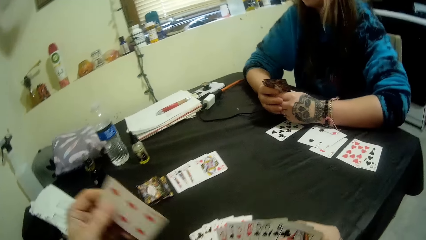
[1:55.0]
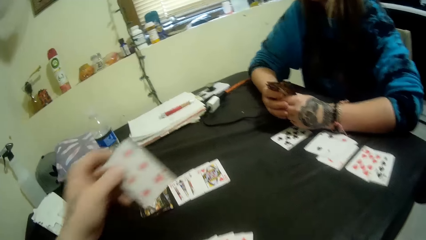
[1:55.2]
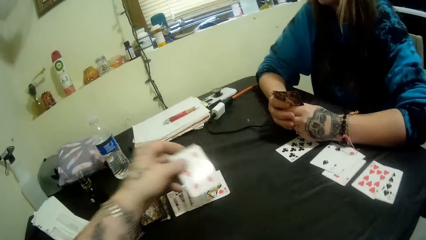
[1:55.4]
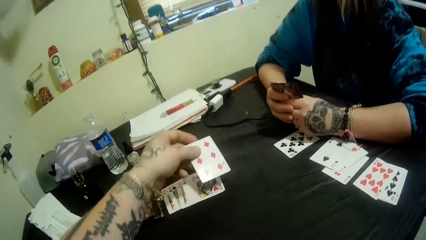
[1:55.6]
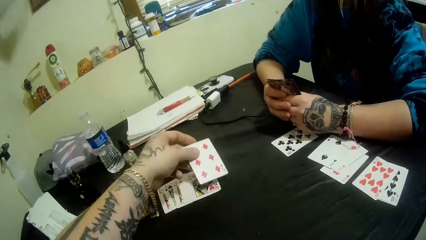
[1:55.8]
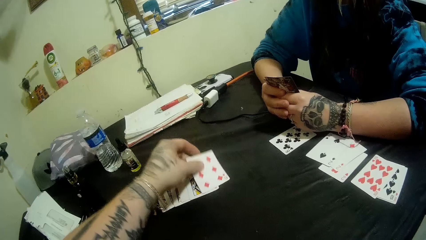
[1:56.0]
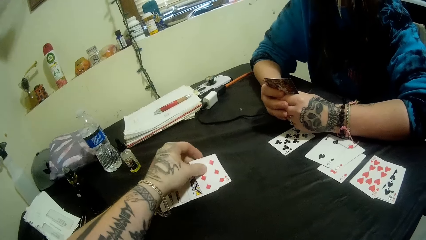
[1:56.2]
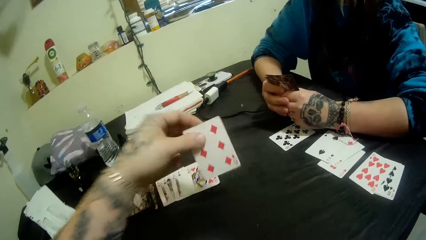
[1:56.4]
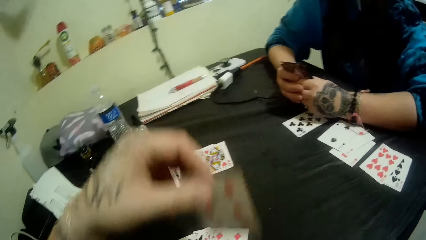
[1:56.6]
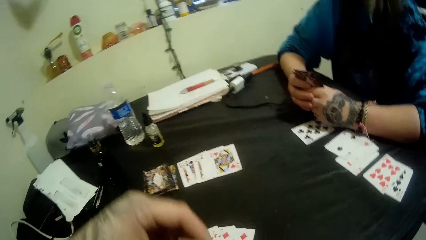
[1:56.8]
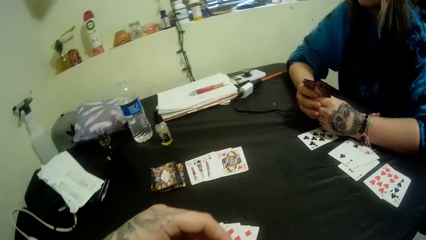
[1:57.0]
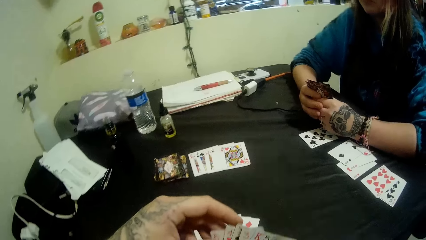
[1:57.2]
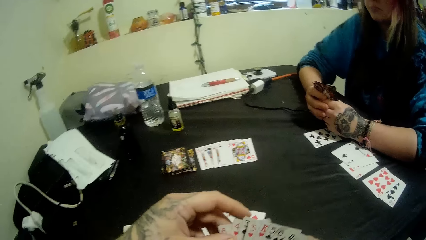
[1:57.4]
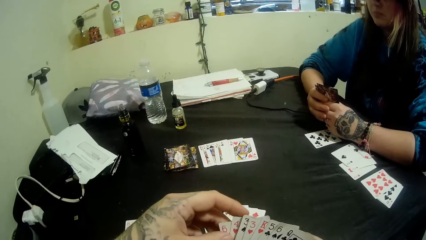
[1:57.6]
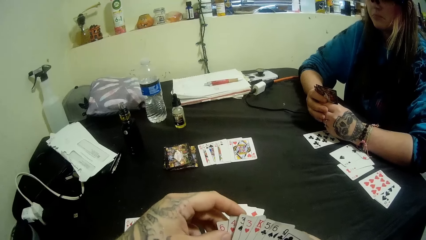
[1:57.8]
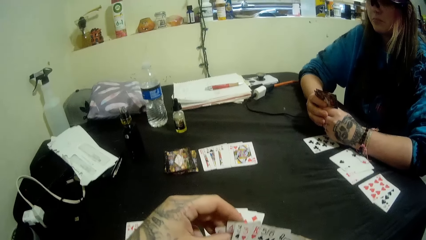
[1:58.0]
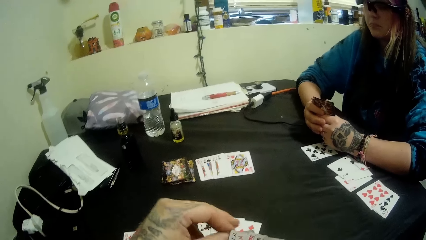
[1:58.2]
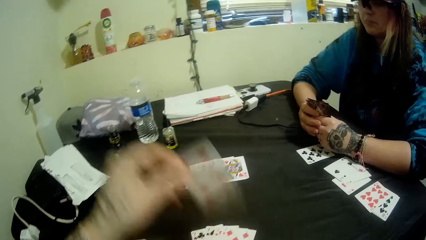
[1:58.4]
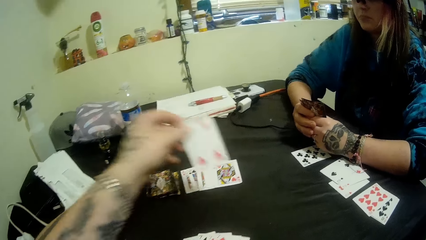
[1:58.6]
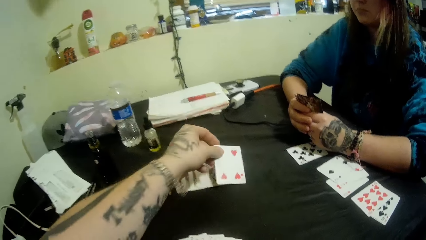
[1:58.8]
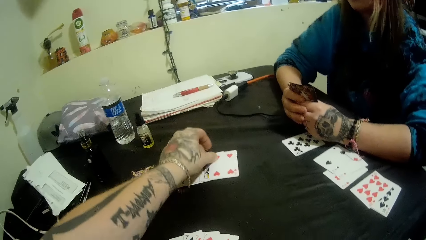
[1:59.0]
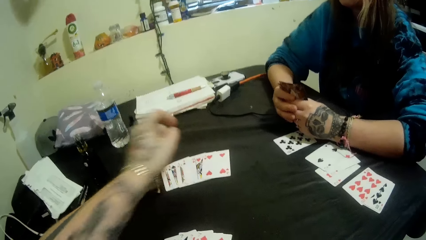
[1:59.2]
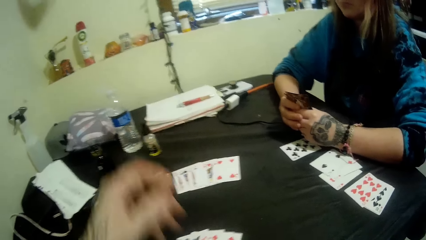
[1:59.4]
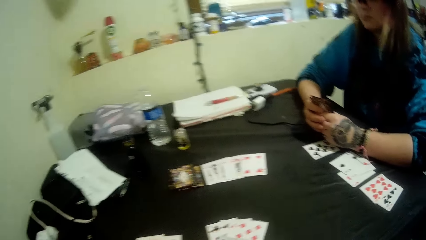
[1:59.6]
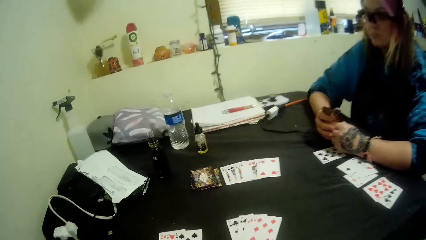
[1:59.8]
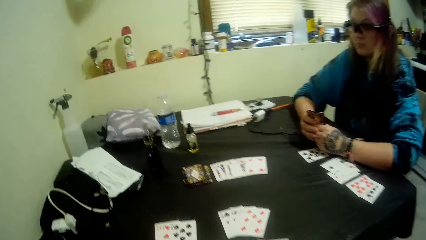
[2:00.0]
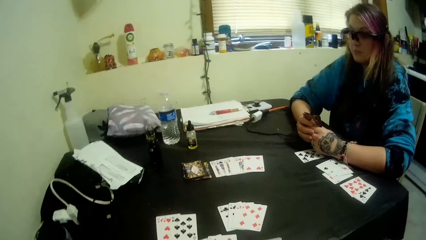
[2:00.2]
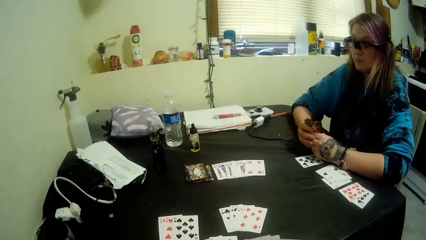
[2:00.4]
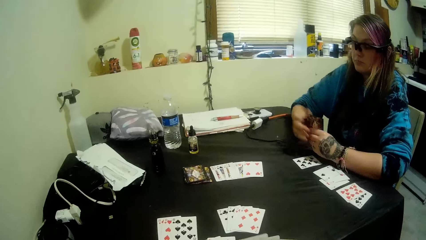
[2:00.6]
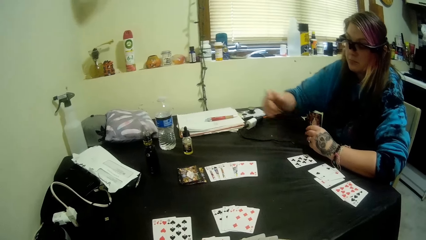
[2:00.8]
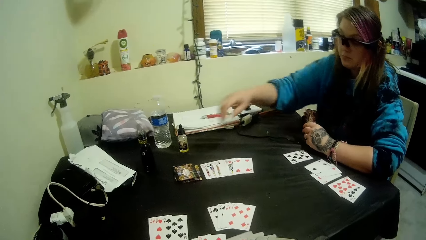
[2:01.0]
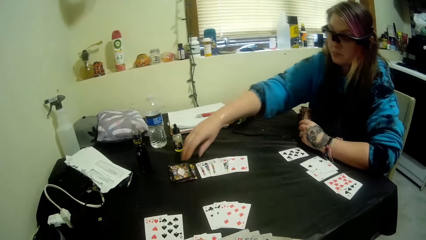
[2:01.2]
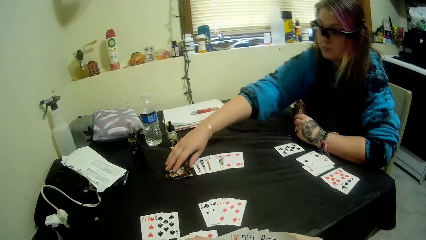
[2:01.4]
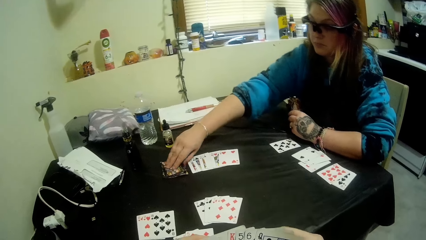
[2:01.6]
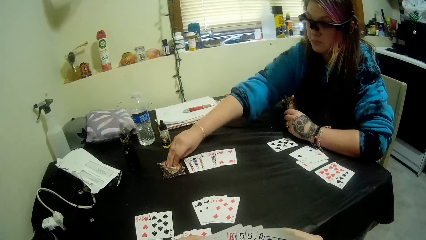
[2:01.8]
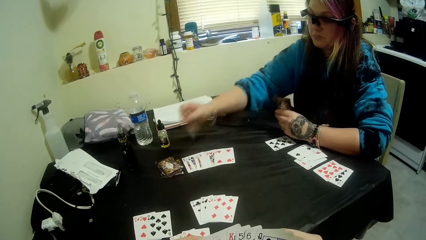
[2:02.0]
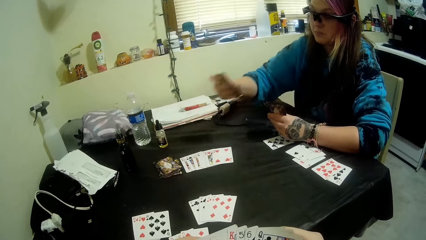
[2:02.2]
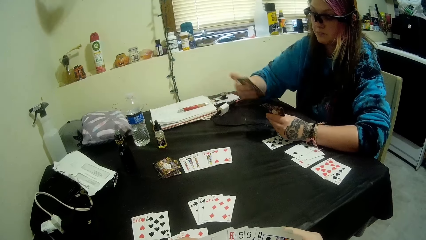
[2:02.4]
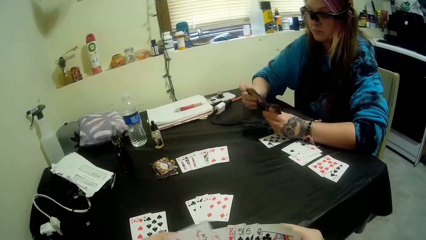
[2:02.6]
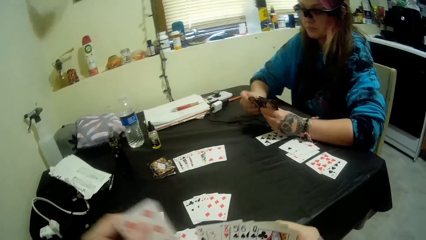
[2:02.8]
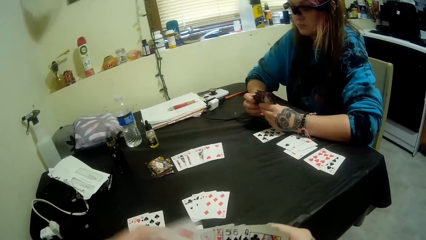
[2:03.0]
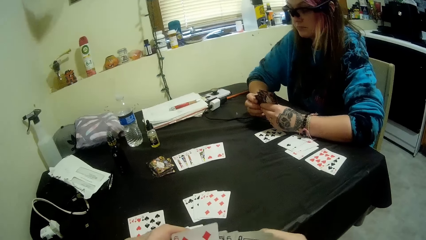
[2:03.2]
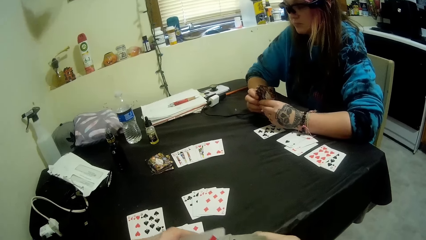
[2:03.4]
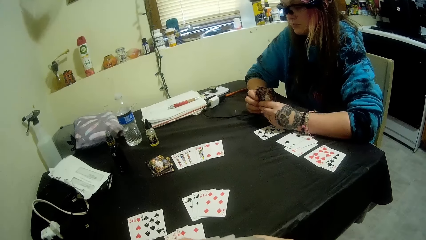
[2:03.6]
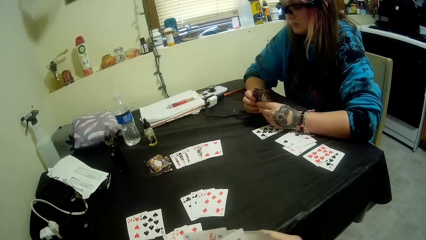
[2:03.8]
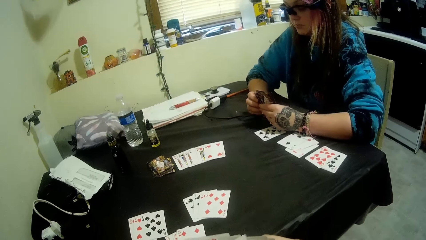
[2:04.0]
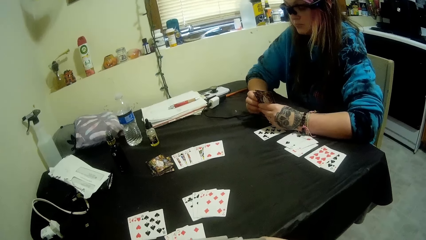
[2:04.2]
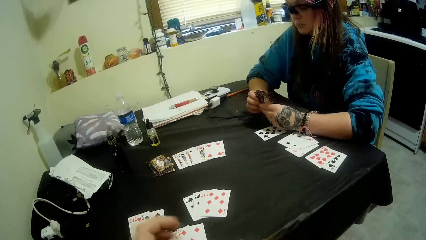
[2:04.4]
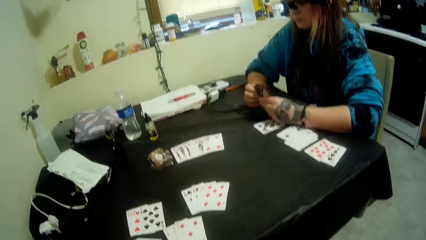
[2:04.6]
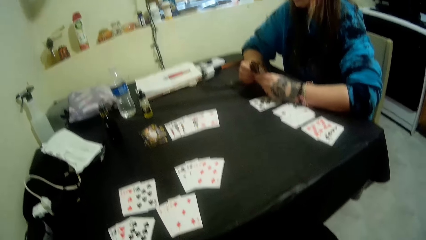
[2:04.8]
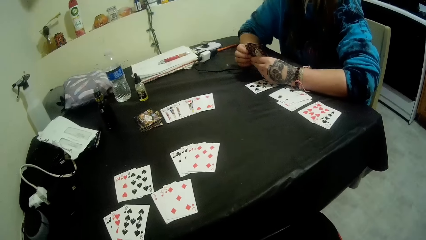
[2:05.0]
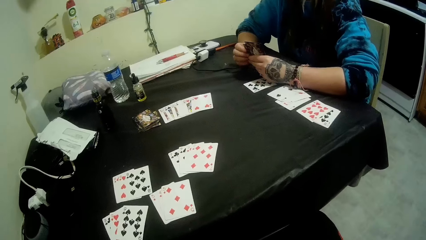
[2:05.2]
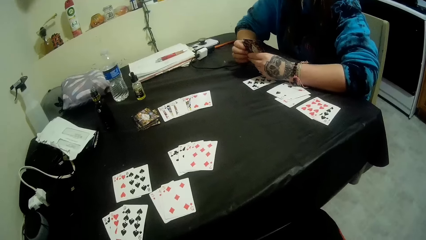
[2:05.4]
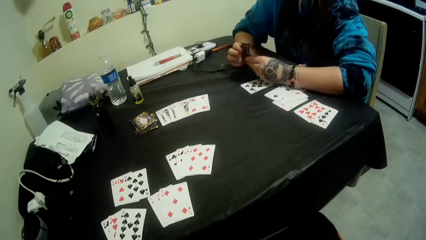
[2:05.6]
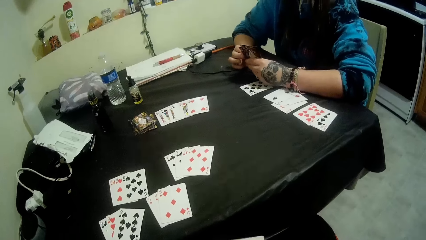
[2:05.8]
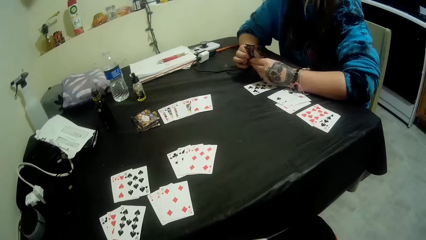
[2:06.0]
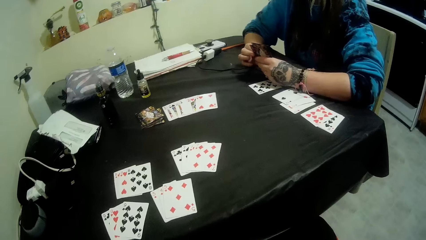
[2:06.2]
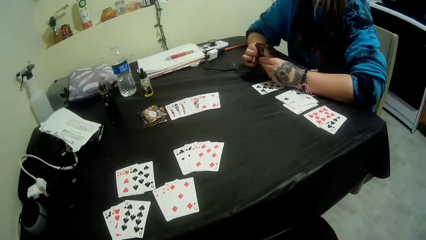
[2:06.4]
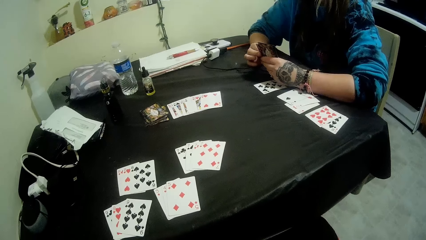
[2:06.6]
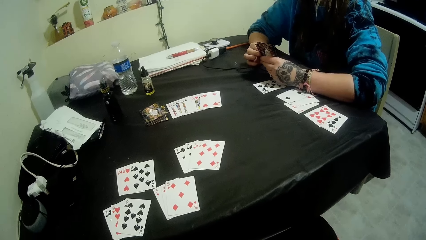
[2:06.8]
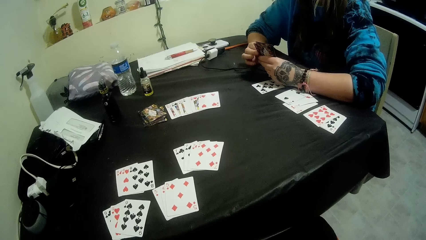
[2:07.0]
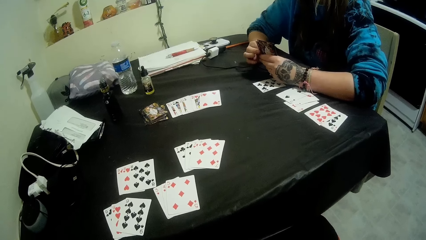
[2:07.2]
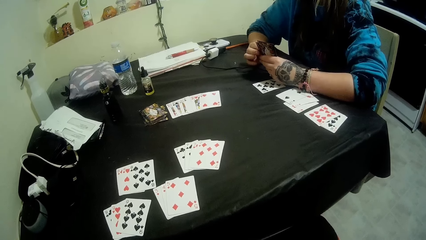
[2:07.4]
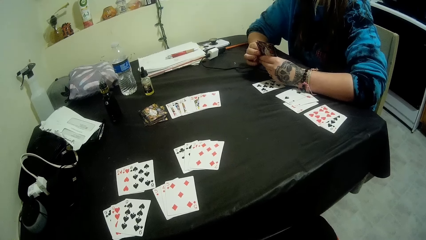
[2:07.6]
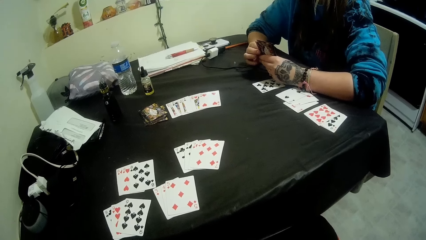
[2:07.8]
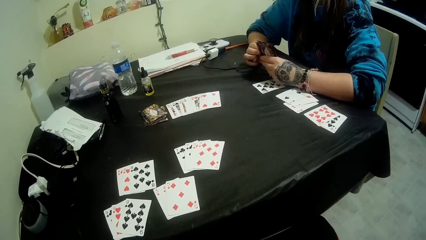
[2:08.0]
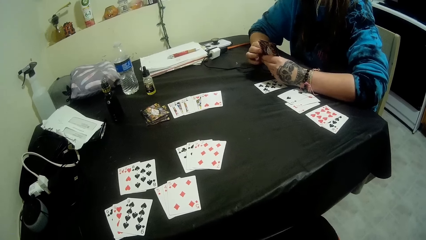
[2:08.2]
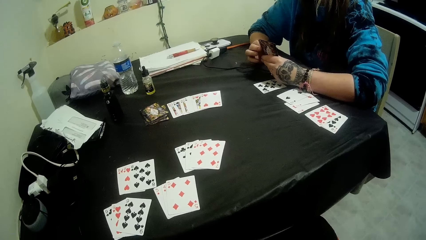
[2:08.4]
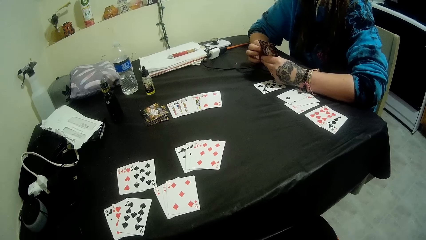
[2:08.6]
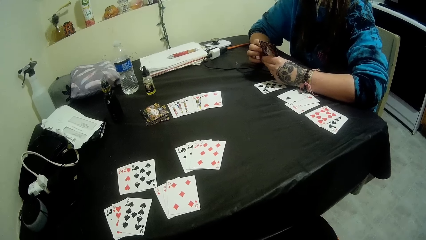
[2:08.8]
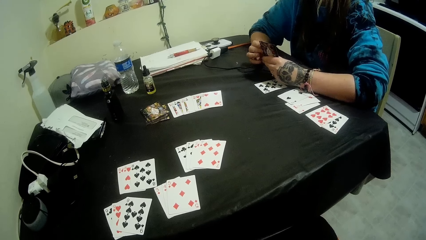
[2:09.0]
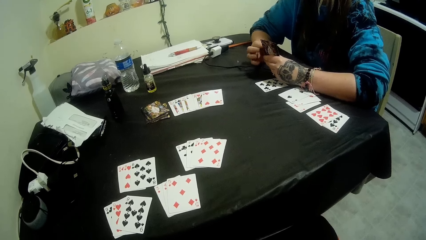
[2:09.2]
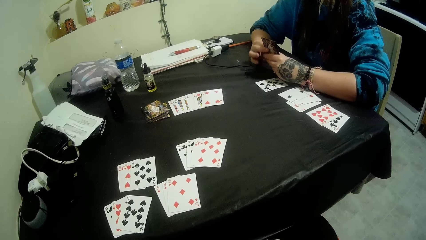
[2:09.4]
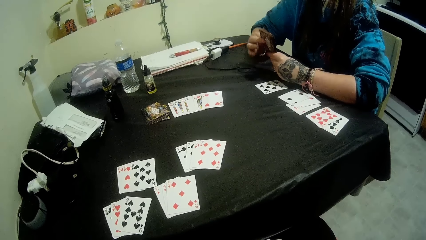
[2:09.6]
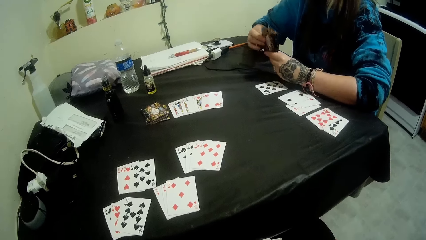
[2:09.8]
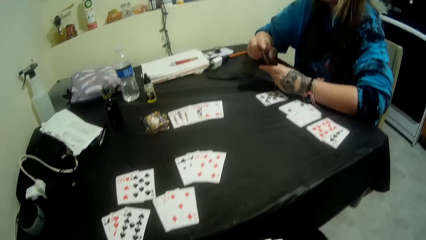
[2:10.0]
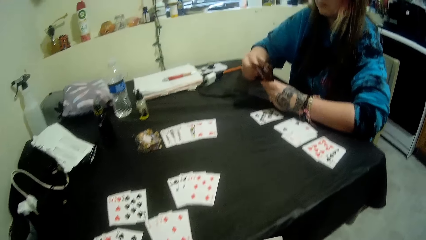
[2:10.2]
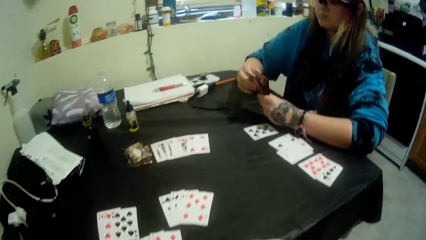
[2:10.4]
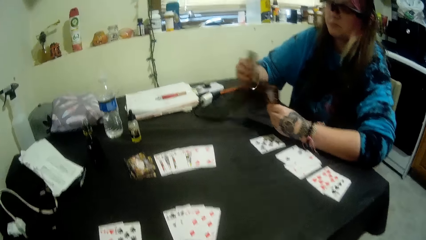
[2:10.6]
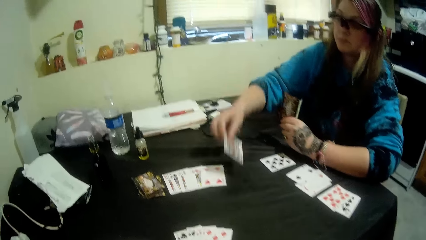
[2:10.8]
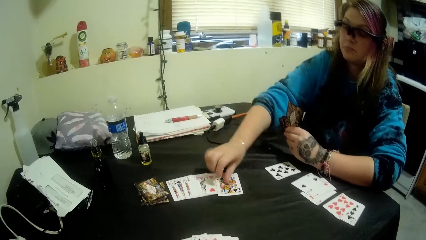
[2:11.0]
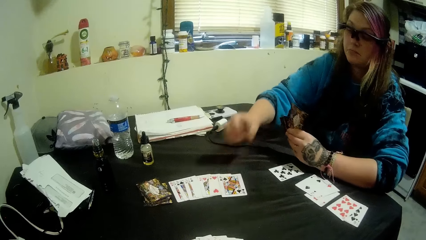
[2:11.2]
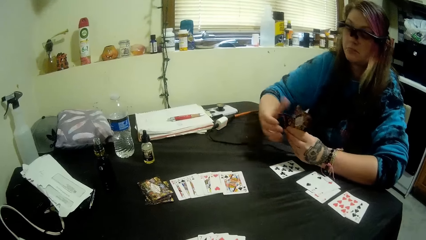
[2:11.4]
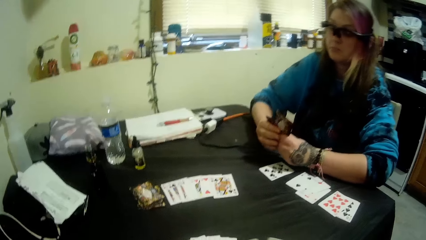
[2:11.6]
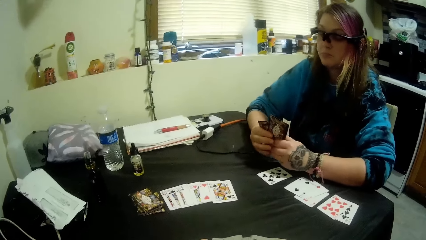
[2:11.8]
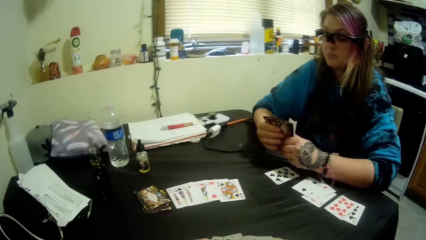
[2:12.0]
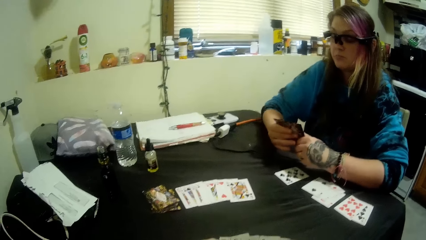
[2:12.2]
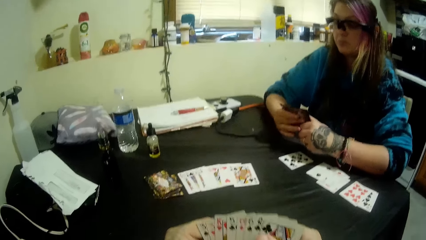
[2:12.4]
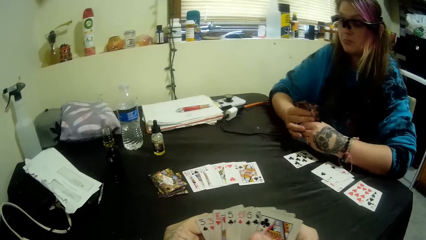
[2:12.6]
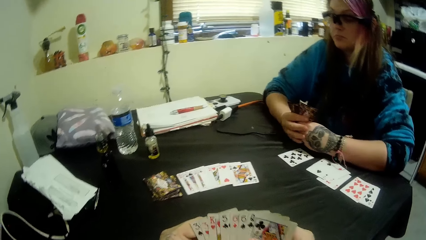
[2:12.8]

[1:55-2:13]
The camera wearer picks a card. He plays a card to the center of the table. He lifts a card. He retrieves his card. He holds the card with the other hand. He lifts a card. He plays a card to the center of the table. A woman moves a hand. The woman picks a card from the pile of cards at the center of the table with her left hand. The woman holds cards. The camera wearer moves cards. The woman moves cards. The woman plays a card to the center of the table. The woman holds cards.
